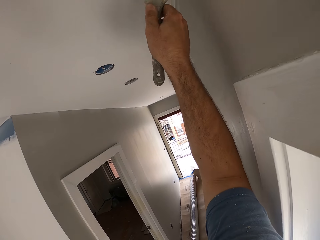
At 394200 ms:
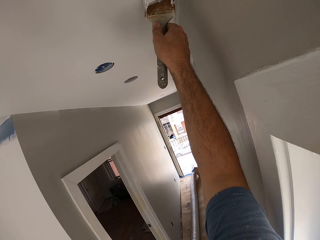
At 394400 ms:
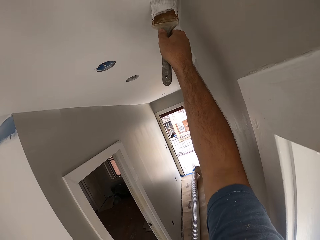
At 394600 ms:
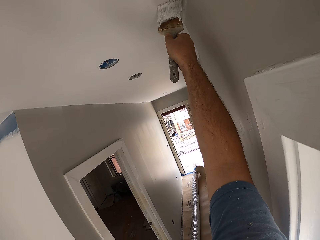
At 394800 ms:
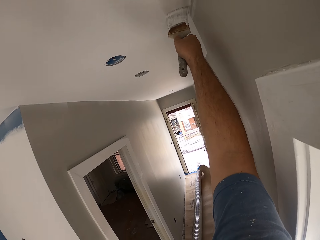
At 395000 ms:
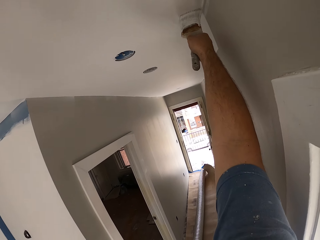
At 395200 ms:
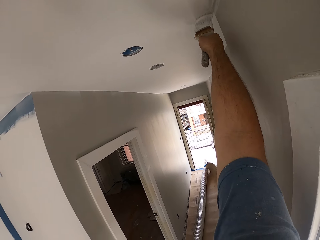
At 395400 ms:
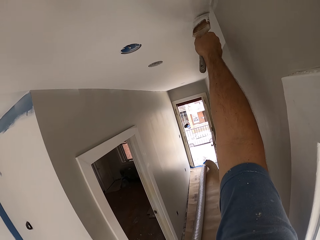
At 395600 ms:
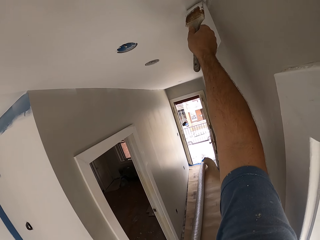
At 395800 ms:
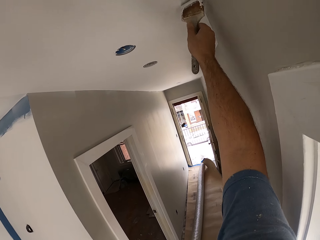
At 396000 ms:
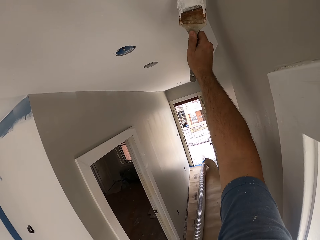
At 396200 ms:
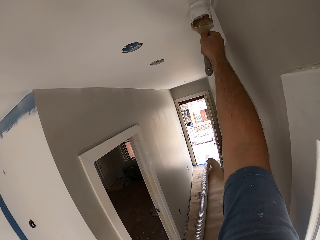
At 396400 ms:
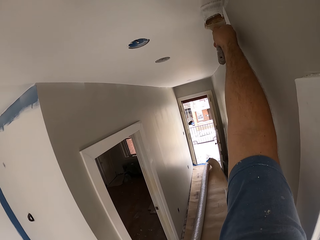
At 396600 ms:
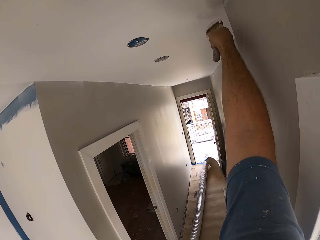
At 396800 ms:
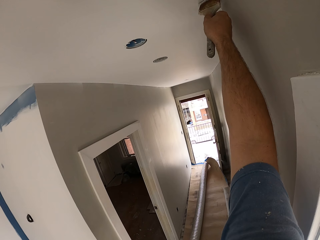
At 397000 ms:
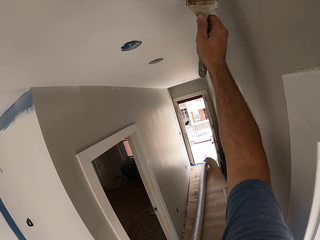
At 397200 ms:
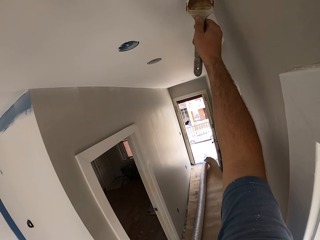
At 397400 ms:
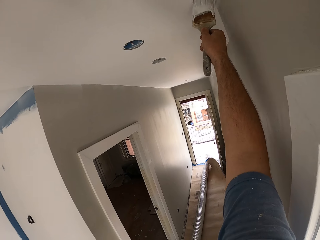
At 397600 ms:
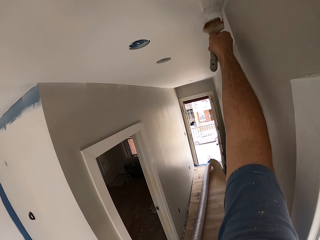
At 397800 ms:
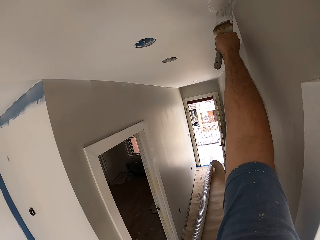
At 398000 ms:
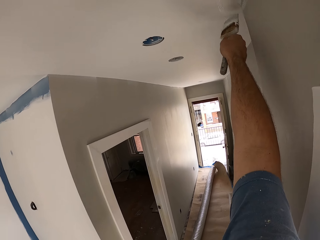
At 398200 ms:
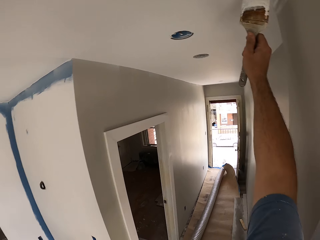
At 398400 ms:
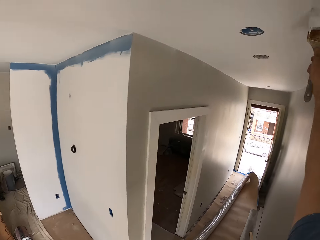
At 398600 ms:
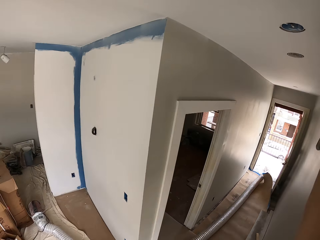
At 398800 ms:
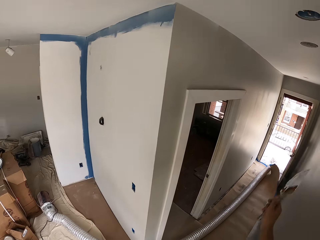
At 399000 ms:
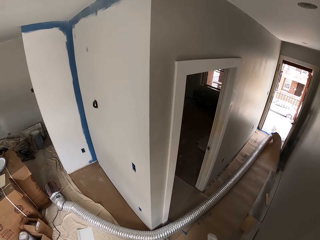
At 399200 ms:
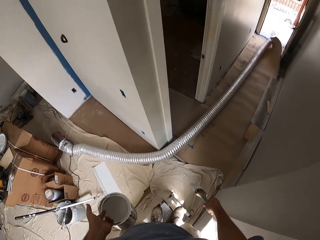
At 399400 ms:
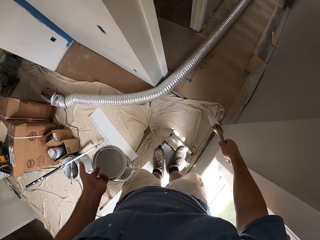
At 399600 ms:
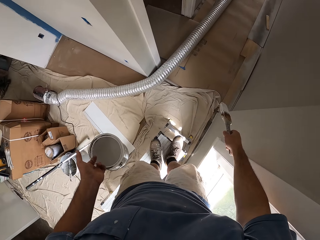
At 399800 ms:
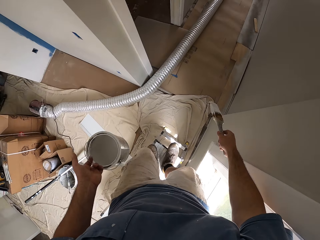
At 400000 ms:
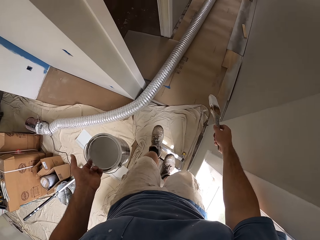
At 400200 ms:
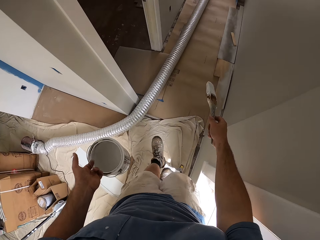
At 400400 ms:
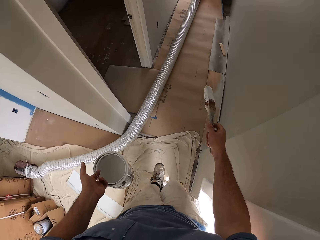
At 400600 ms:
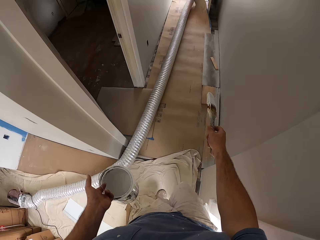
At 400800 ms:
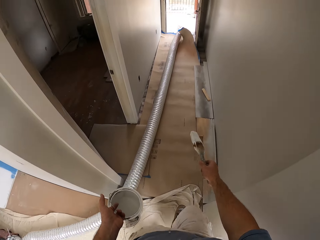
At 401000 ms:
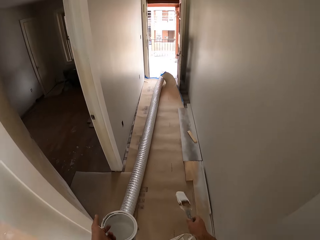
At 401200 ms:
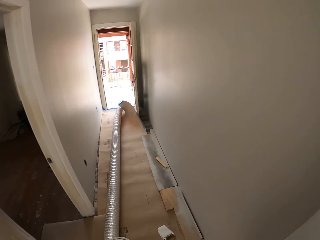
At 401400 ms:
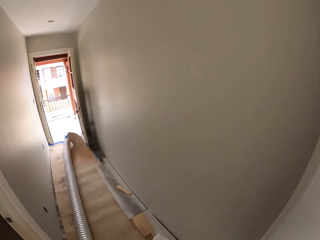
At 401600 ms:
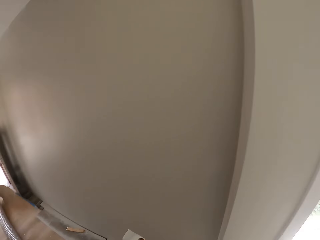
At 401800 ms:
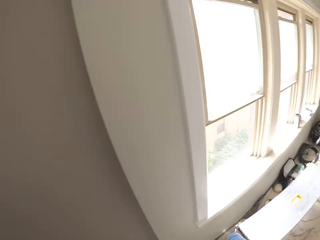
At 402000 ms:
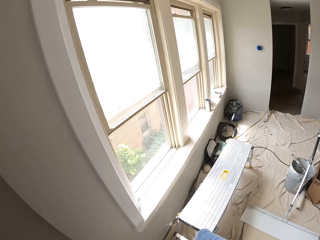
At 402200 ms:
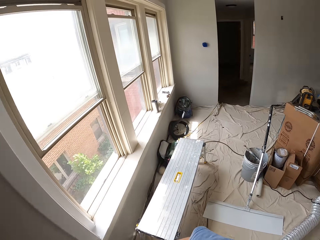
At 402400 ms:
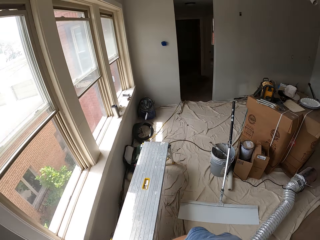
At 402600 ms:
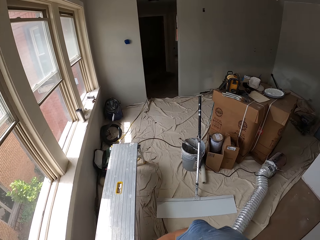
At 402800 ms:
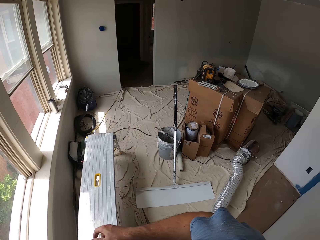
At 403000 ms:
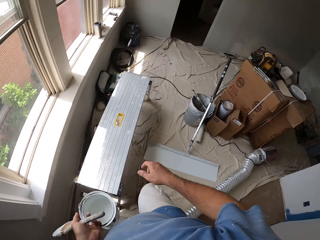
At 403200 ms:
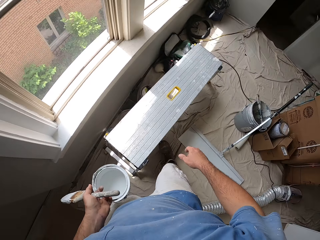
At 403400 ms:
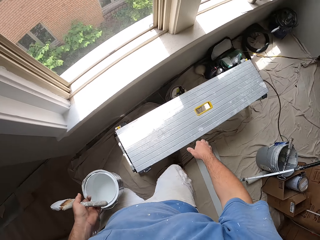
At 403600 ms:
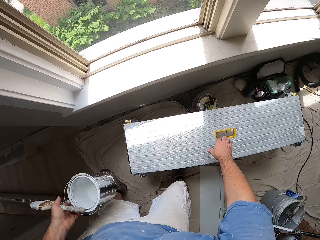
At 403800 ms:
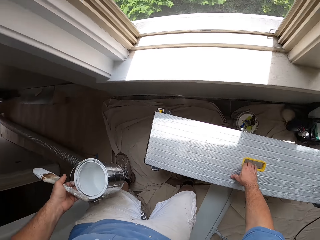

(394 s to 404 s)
The camera wearer steps down from the metal bench.

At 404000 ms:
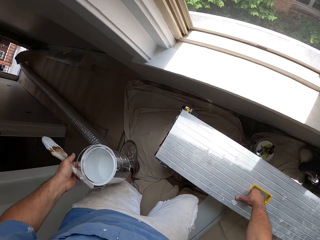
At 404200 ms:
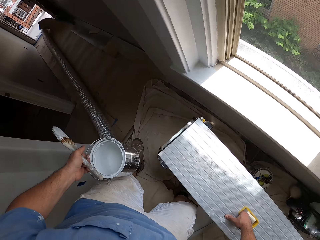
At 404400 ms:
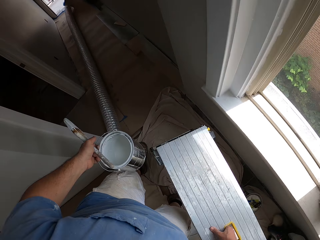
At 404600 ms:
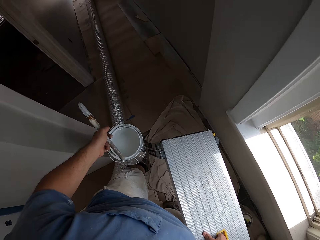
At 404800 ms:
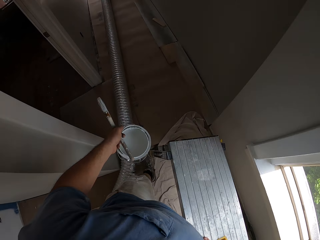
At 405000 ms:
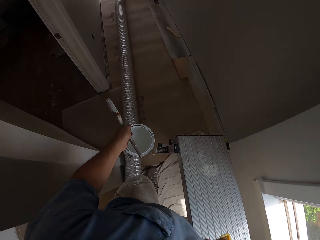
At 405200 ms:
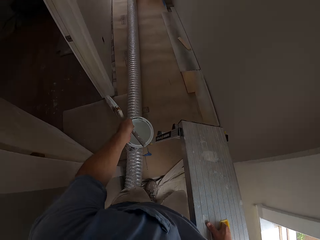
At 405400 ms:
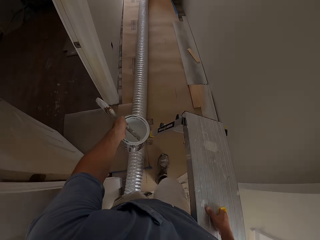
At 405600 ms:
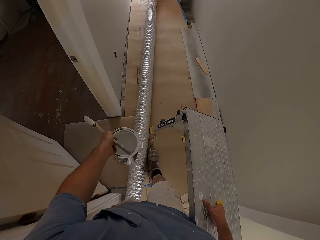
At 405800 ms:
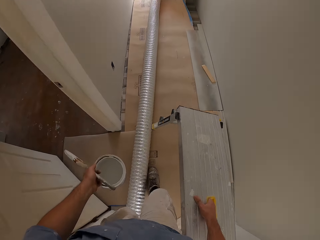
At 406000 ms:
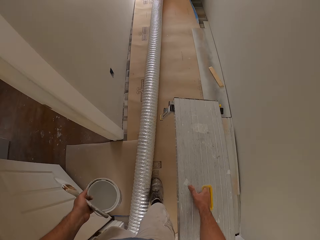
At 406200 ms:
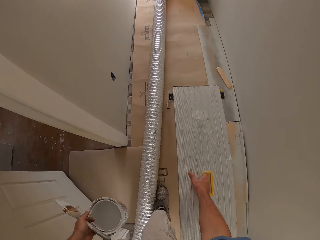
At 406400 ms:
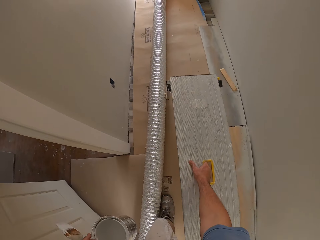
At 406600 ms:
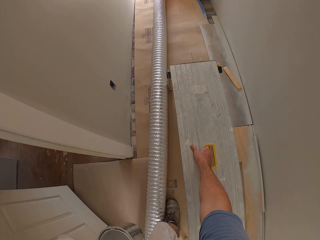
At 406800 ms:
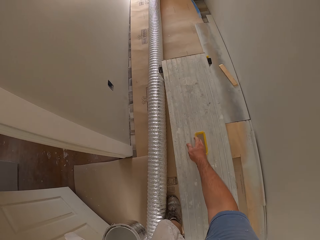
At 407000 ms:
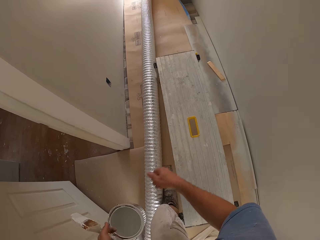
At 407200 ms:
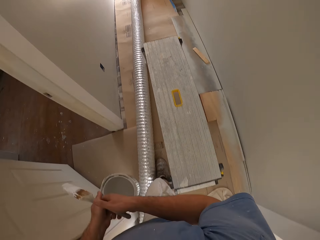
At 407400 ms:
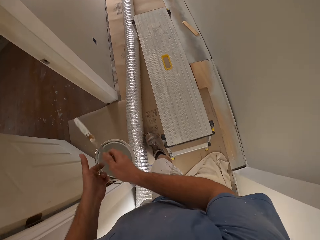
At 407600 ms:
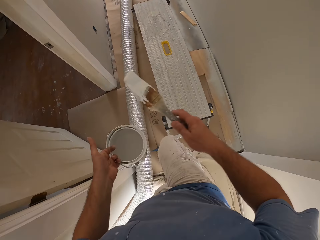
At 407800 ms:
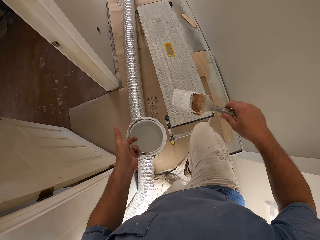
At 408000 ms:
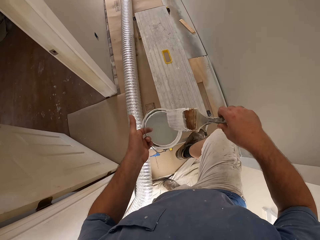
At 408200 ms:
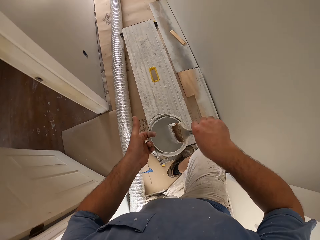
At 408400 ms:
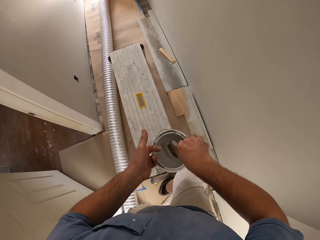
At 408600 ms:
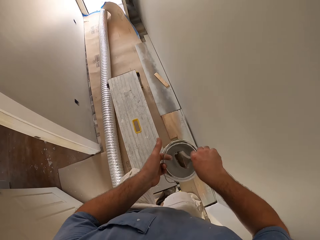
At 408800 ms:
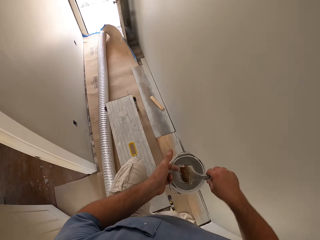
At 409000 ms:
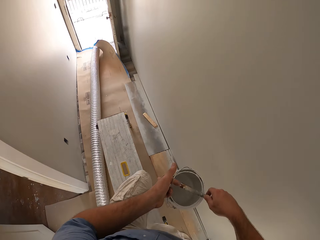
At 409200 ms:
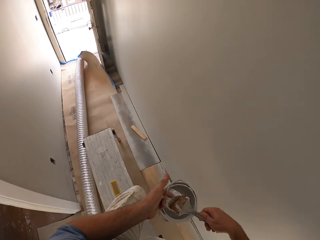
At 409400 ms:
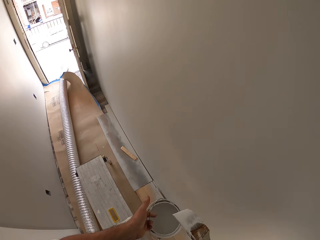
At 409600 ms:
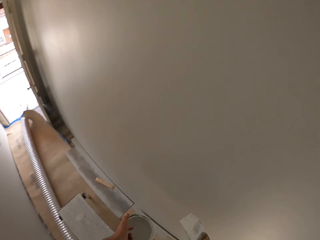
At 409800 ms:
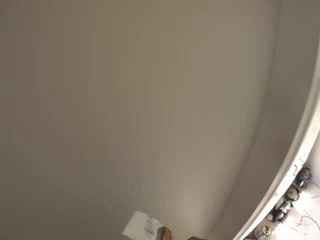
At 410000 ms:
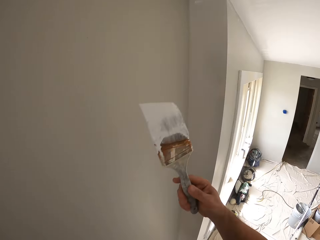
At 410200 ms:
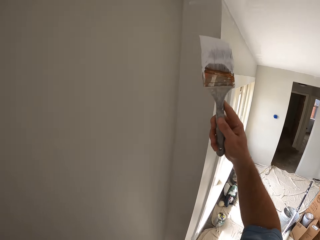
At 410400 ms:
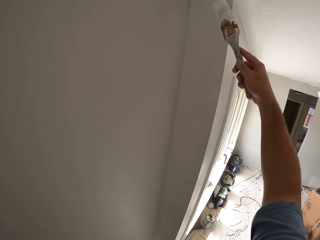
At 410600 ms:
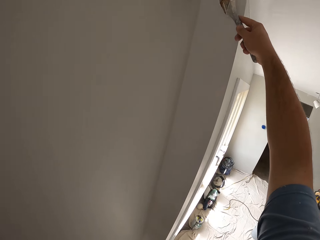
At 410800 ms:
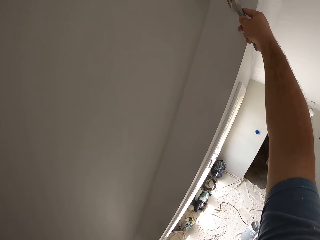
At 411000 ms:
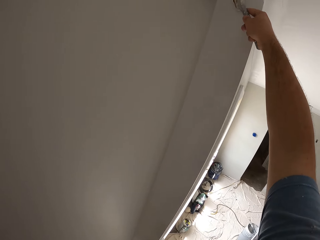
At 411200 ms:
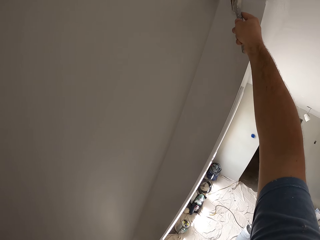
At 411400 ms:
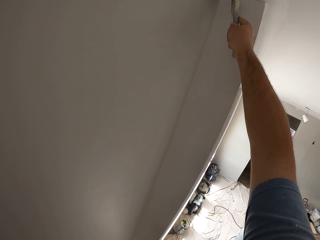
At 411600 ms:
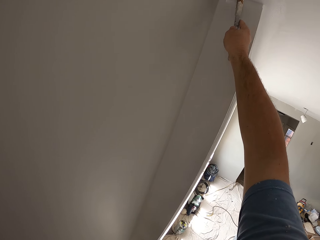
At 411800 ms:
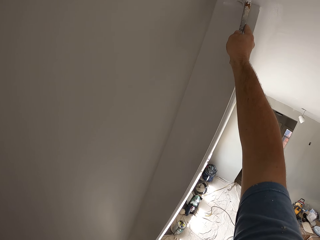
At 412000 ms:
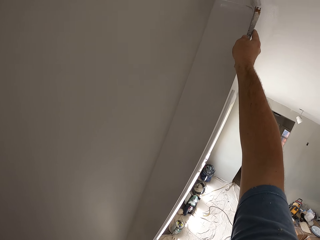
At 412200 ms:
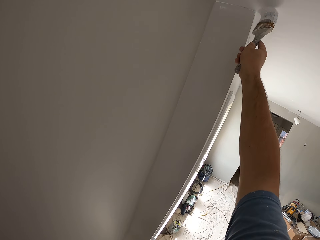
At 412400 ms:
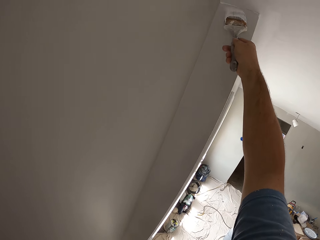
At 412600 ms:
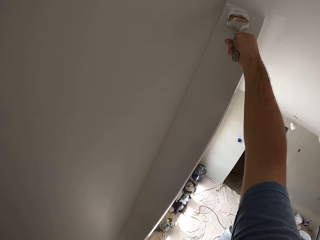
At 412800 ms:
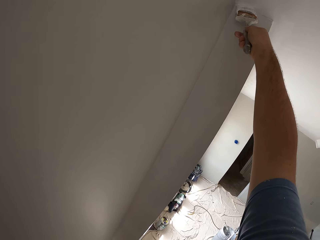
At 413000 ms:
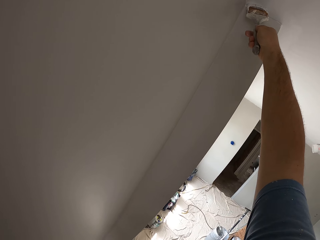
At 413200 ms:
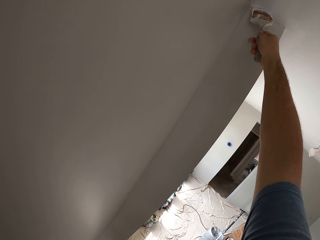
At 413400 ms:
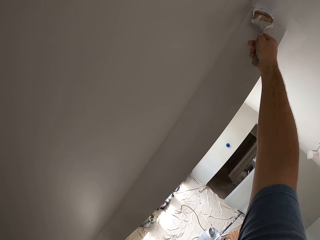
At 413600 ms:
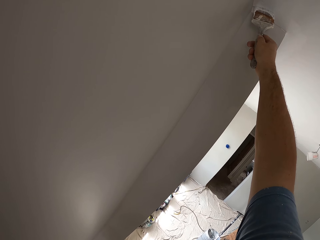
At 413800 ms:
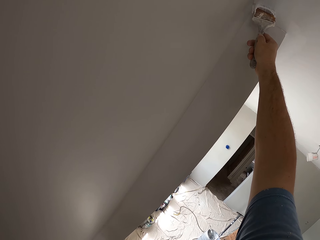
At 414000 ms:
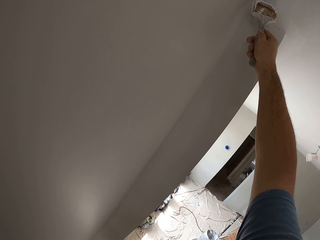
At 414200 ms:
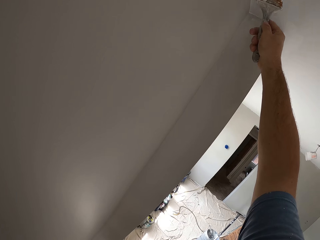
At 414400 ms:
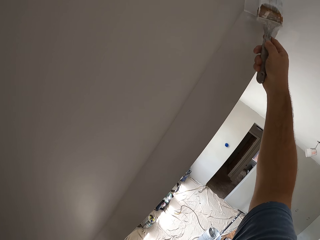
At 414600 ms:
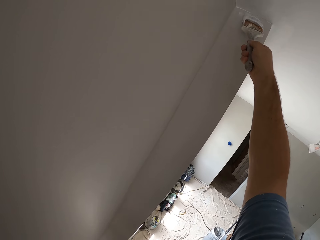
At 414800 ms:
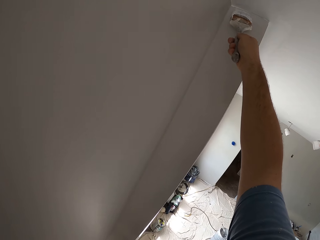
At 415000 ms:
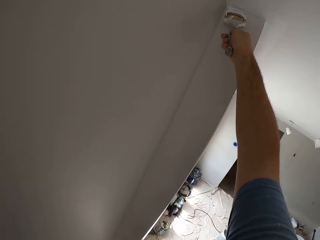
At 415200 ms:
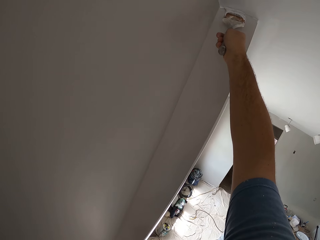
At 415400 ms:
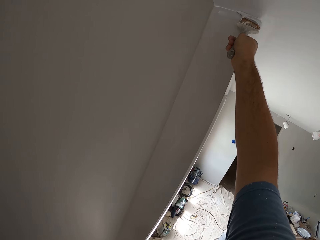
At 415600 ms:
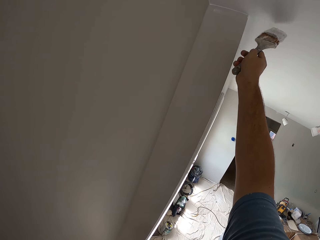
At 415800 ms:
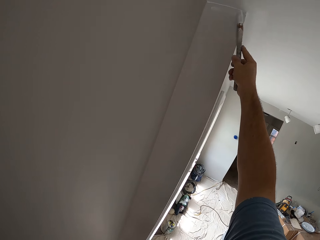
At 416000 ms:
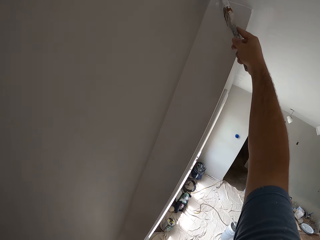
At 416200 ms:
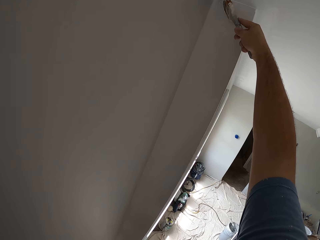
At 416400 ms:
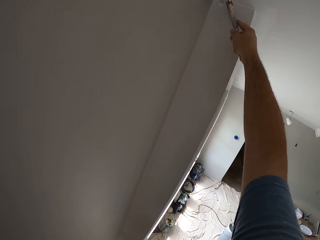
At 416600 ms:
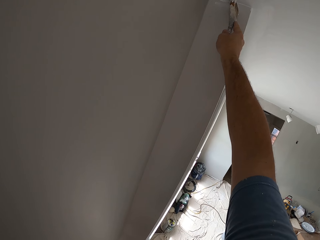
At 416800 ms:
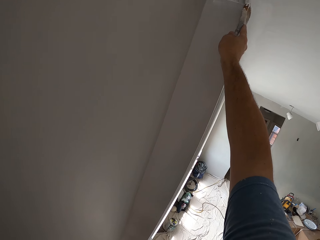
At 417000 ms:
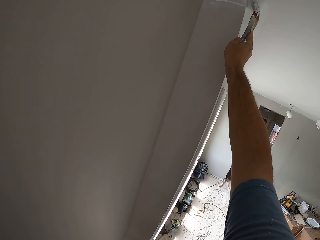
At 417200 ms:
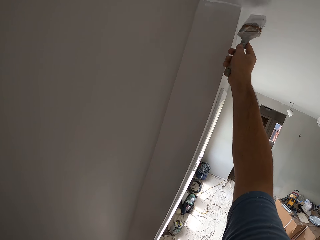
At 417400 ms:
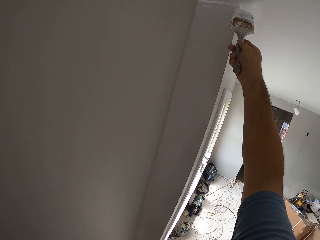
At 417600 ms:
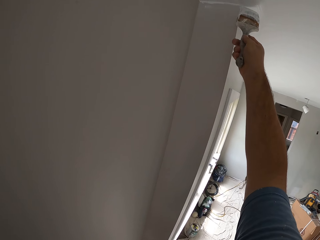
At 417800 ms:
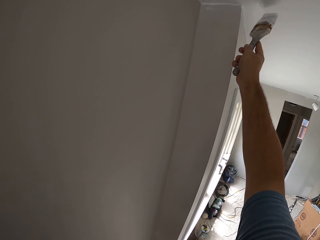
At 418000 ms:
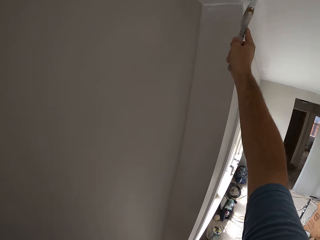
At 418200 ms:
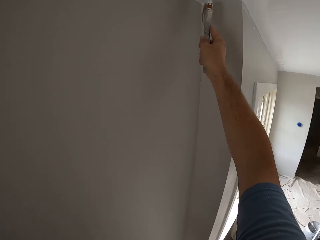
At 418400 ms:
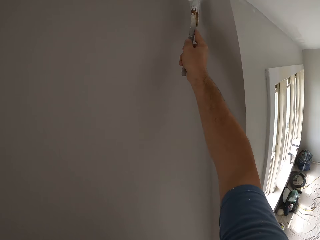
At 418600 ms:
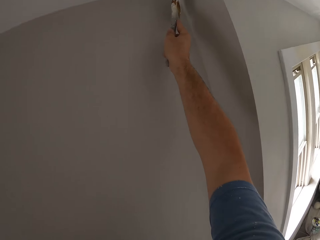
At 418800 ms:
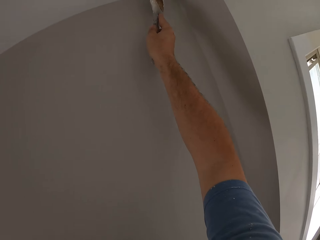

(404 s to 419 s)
The camera wearer picks up the metal bench. He carries the metal bench and walks to the corridor. He drops the metal bench in the passage. He passes the paint brush to his right hand. He climbs the metal bench. He dips the paint brush into the bucket of paint. He stands on top of the bench. He continues to paint the ceiling with the paint brush.
